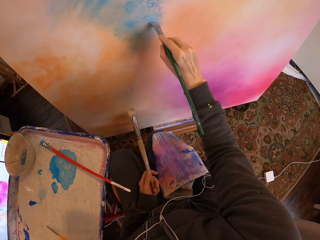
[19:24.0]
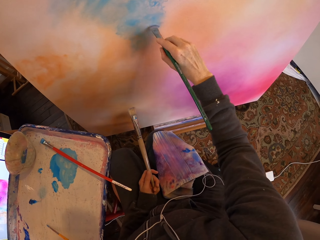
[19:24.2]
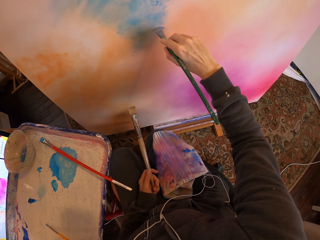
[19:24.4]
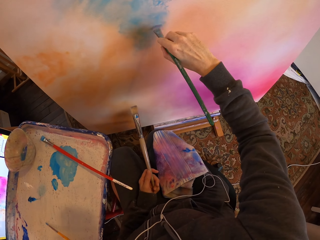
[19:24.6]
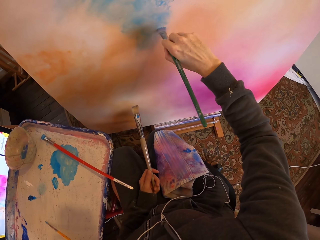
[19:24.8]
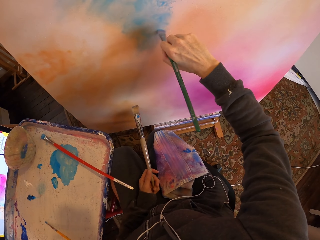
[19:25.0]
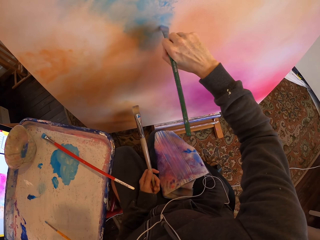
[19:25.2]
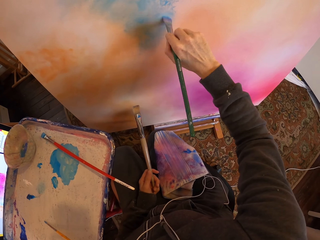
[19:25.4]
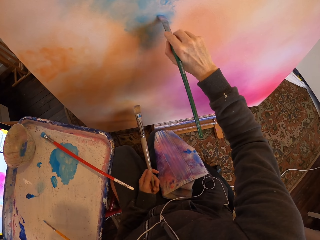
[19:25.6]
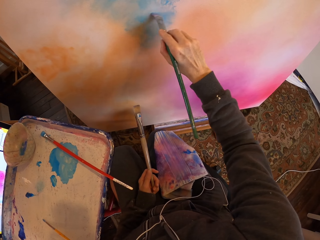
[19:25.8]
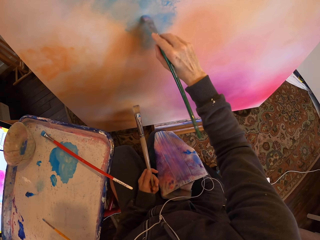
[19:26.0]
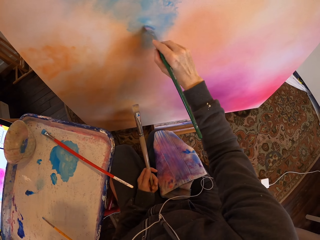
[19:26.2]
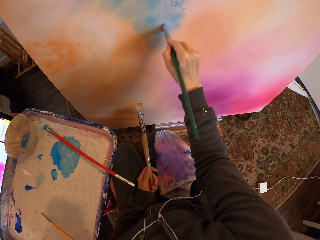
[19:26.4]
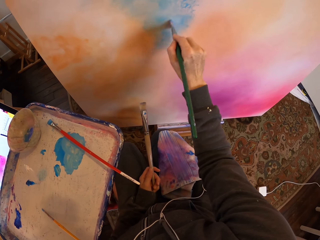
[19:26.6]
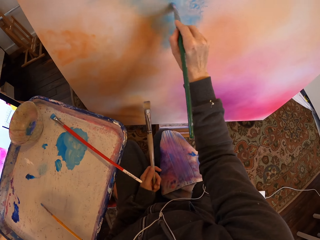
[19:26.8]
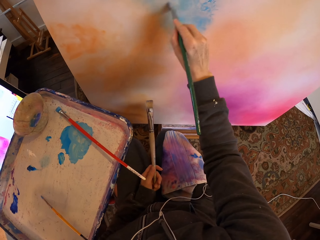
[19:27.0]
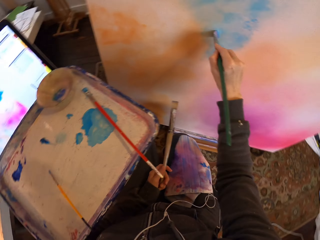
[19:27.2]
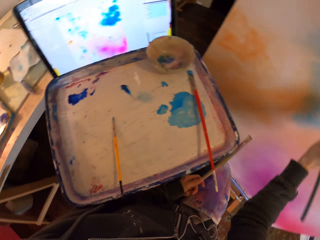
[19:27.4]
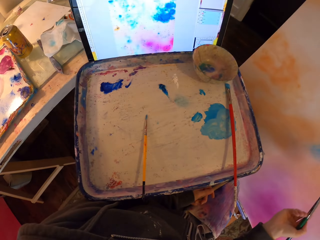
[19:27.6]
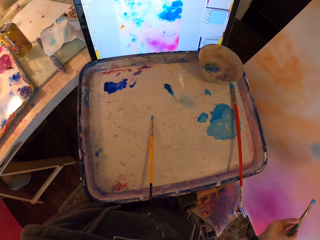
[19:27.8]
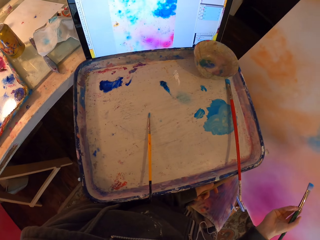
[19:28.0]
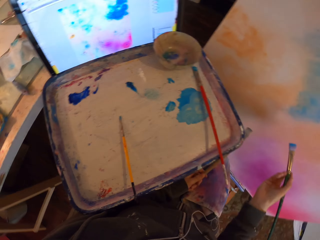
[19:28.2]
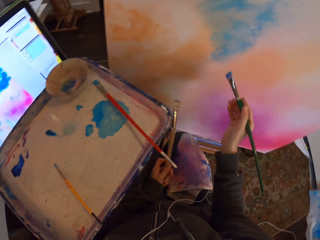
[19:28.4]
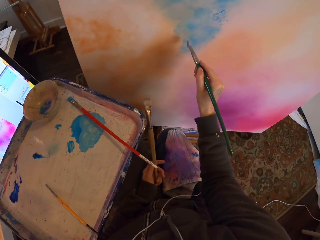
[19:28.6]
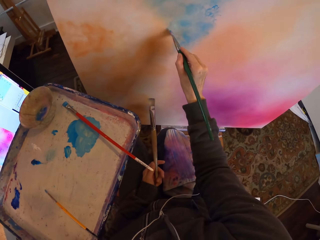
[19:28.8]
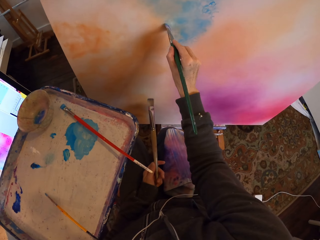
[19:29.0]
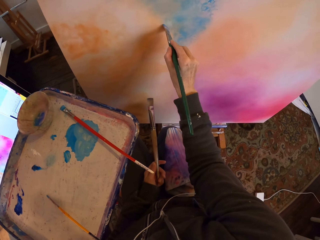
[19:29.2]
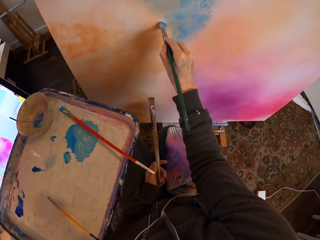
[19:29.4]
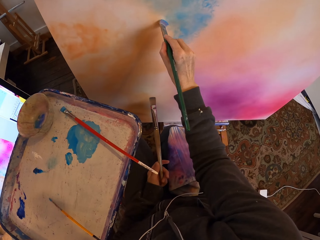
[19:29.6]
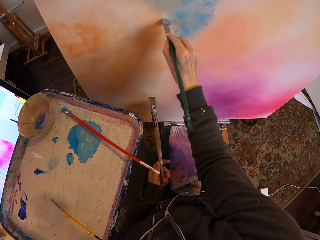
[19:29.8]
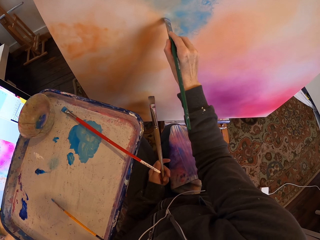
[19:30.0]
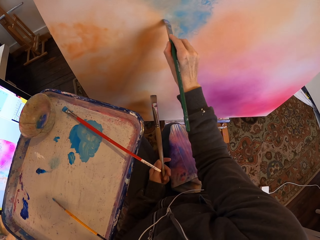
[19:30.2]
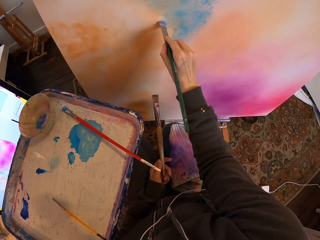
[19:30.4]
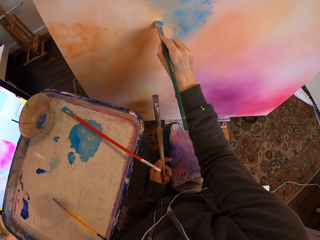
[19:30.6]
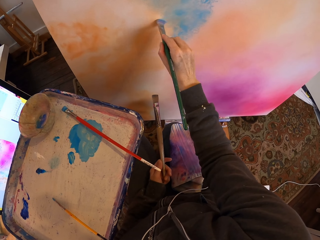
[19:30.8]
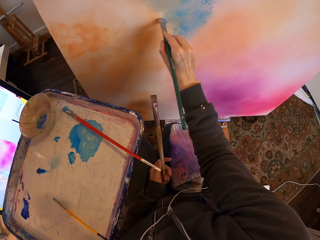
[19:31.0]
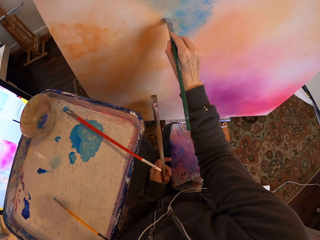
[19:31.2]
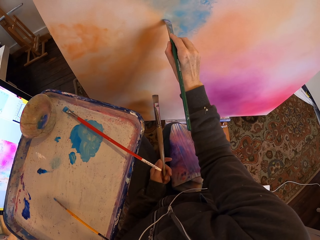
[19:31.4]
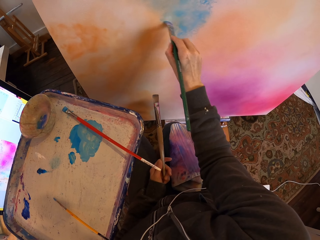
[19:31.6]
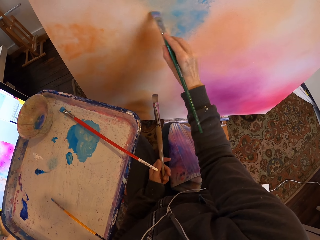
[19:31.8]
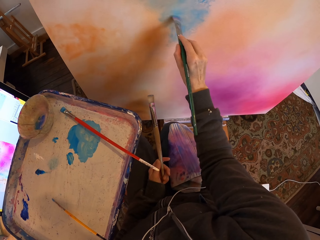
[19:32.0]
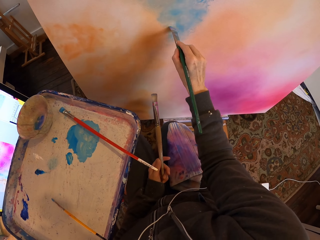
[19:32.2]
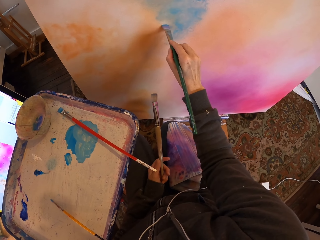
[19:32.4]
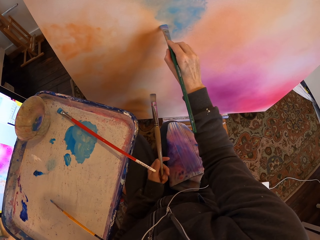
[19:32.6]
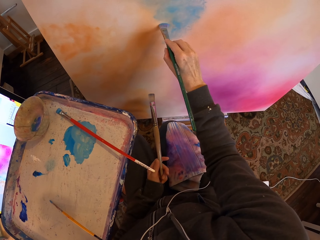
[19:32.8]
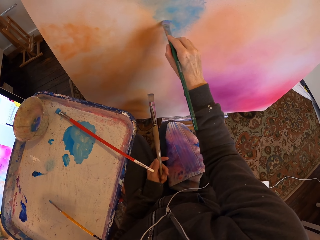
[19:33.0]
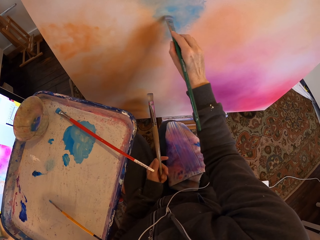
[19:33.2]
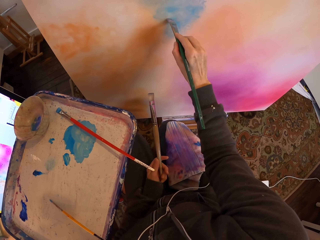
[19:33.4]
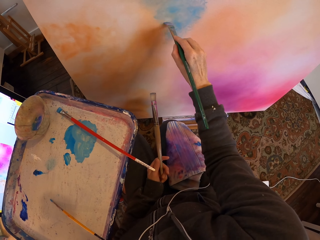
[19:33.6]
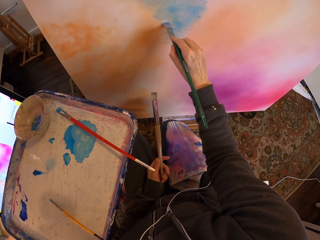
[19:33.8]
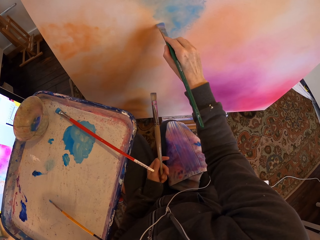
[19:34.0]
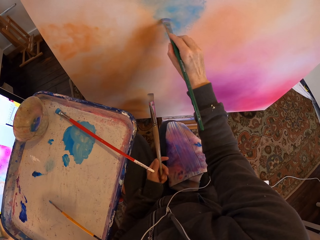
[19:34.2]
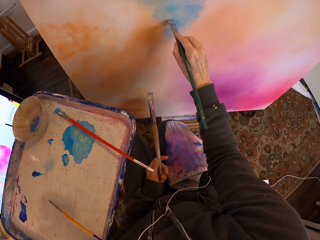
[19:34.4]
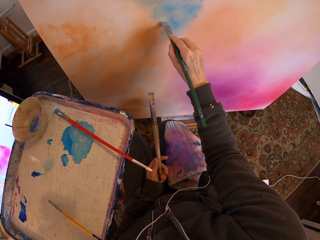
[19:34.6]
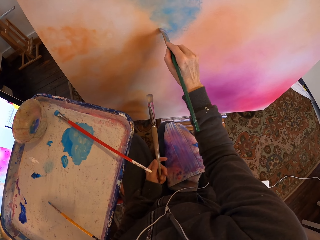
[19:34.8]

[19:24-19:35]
The camera wearer stares at a painting. They paint on a board.

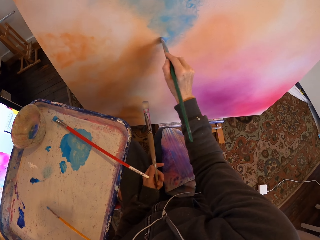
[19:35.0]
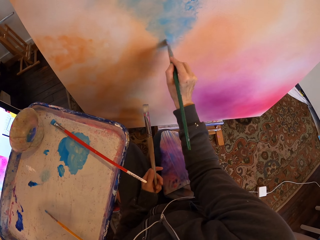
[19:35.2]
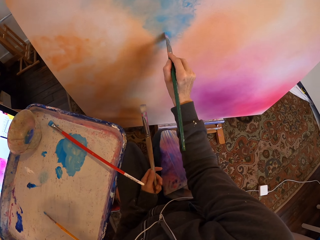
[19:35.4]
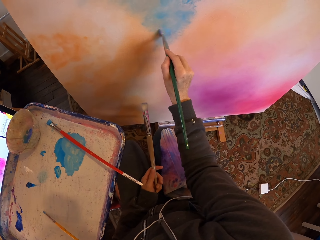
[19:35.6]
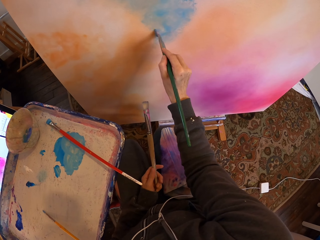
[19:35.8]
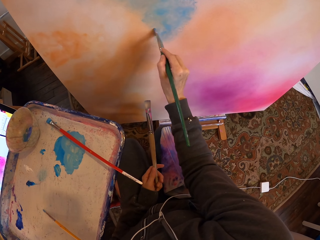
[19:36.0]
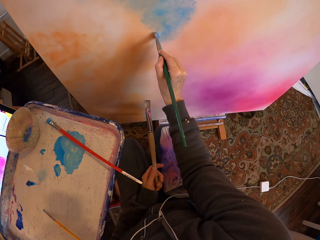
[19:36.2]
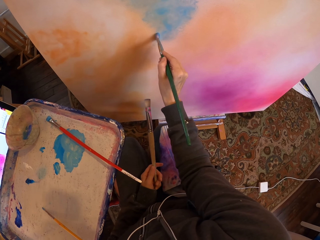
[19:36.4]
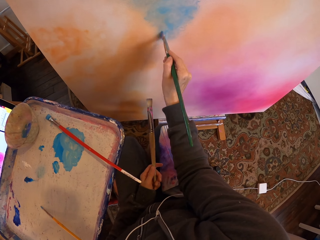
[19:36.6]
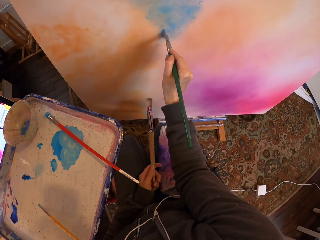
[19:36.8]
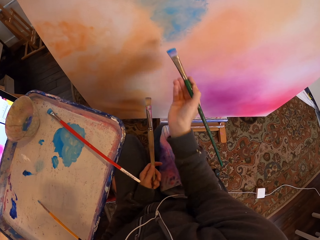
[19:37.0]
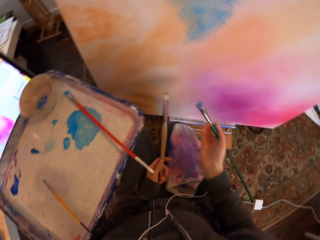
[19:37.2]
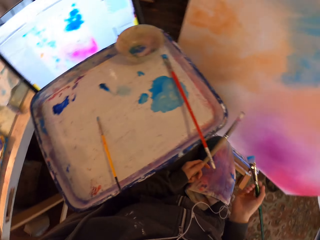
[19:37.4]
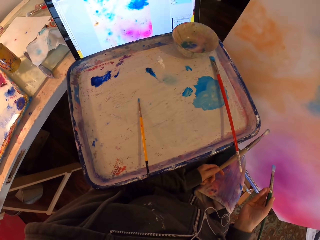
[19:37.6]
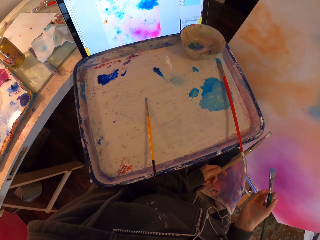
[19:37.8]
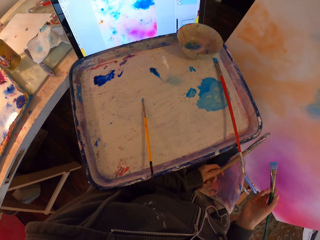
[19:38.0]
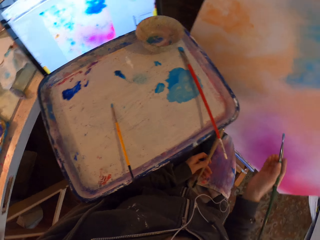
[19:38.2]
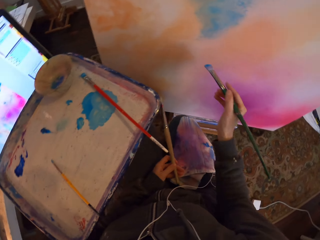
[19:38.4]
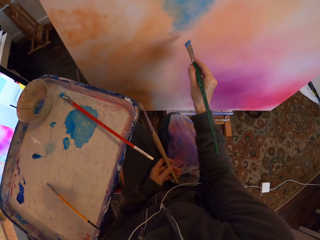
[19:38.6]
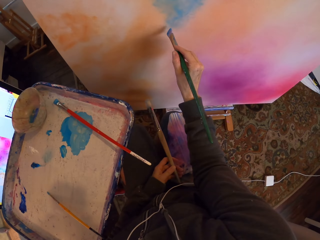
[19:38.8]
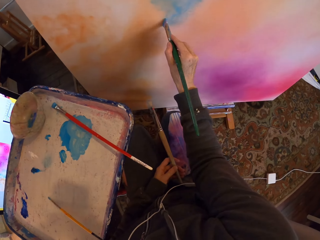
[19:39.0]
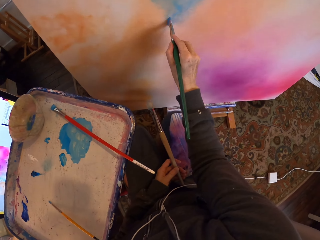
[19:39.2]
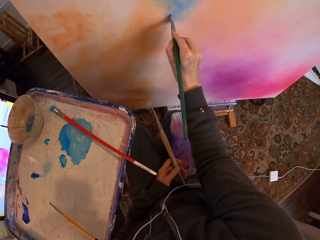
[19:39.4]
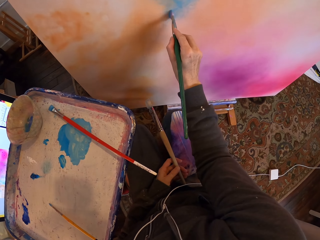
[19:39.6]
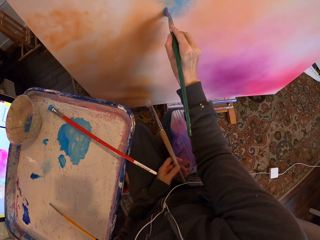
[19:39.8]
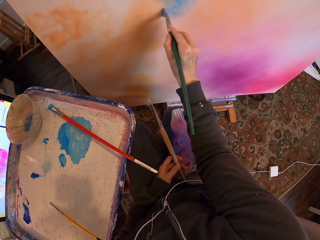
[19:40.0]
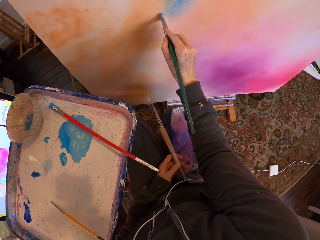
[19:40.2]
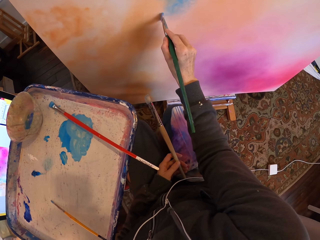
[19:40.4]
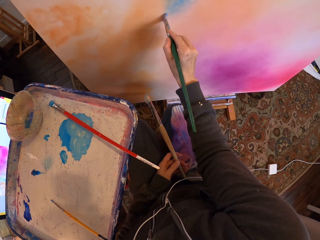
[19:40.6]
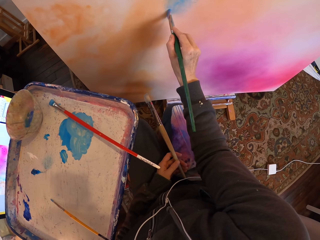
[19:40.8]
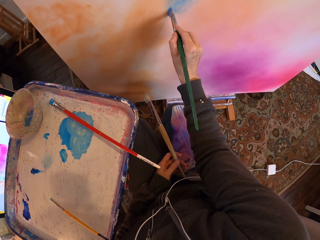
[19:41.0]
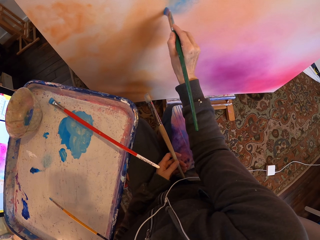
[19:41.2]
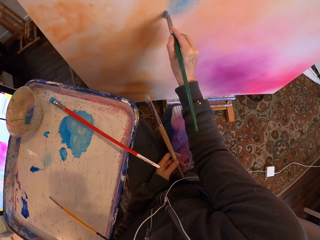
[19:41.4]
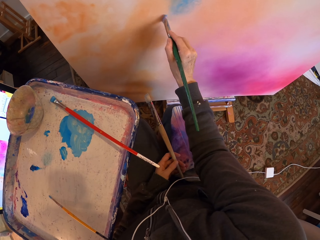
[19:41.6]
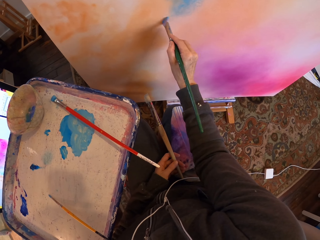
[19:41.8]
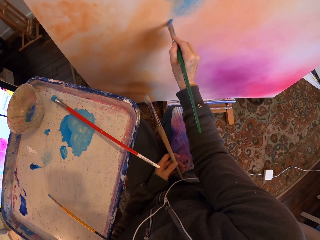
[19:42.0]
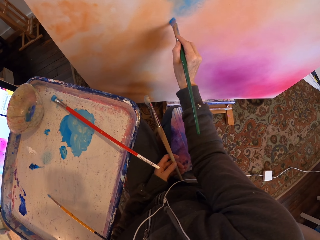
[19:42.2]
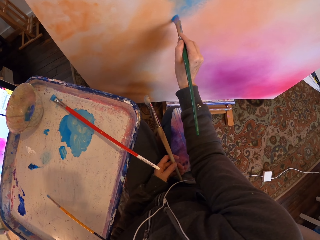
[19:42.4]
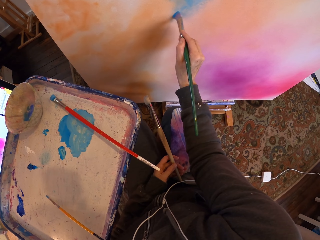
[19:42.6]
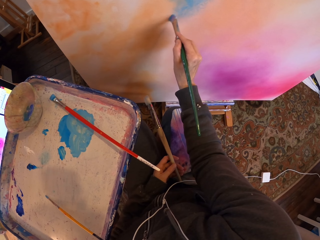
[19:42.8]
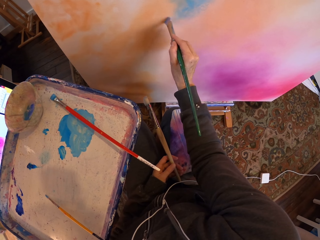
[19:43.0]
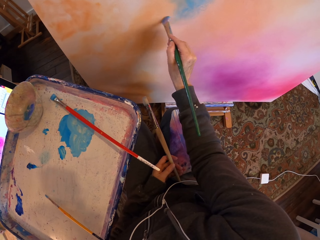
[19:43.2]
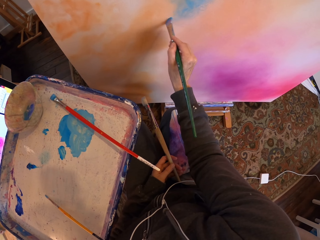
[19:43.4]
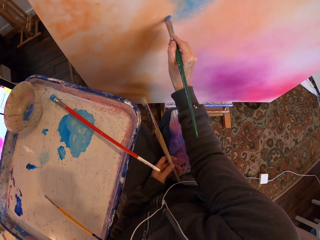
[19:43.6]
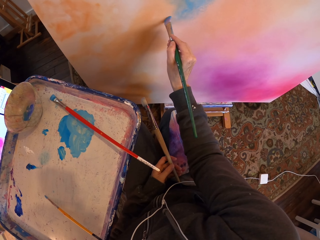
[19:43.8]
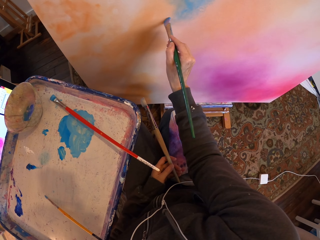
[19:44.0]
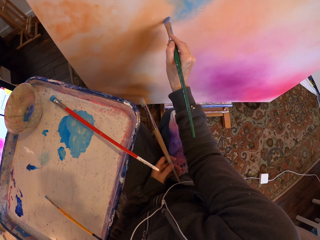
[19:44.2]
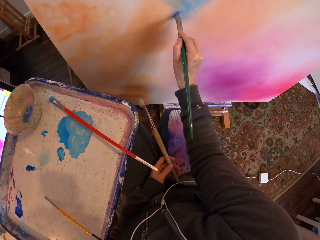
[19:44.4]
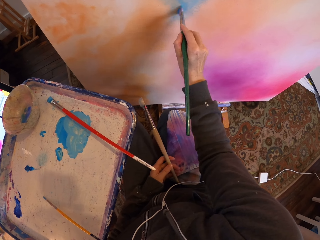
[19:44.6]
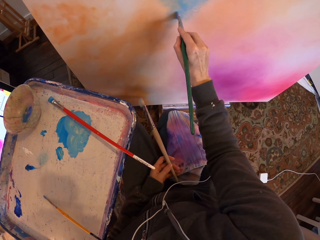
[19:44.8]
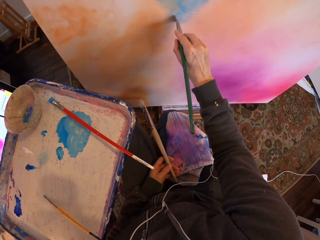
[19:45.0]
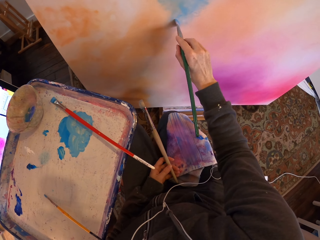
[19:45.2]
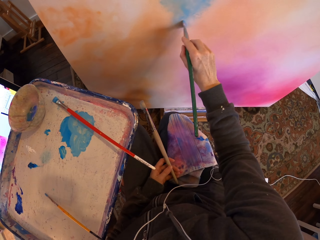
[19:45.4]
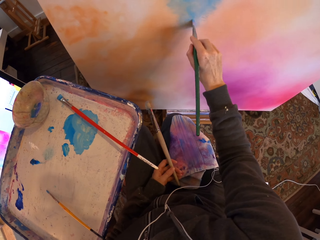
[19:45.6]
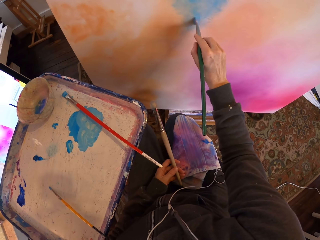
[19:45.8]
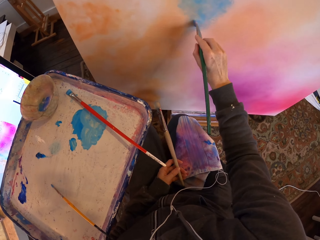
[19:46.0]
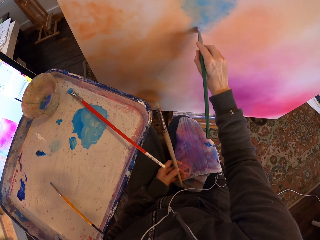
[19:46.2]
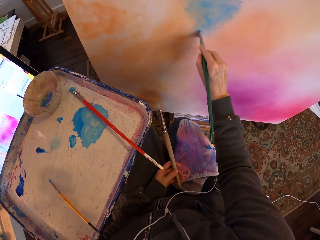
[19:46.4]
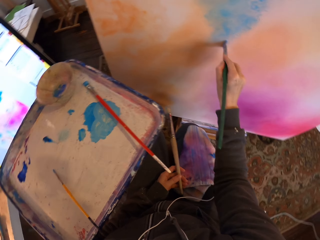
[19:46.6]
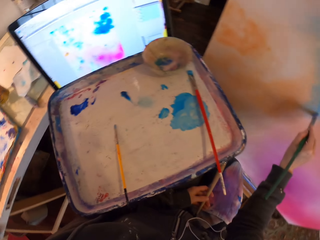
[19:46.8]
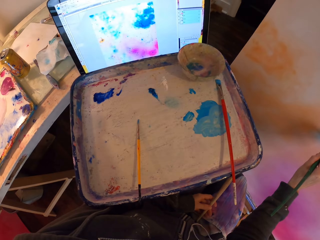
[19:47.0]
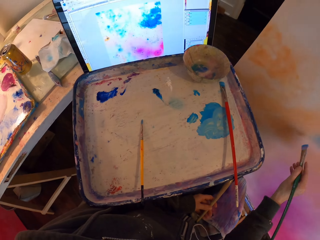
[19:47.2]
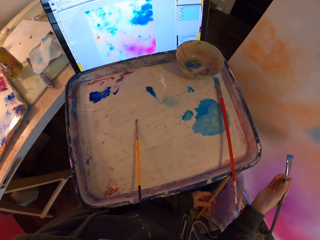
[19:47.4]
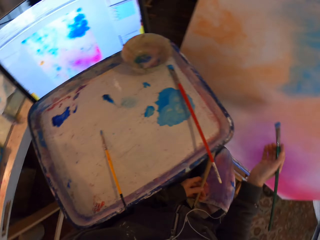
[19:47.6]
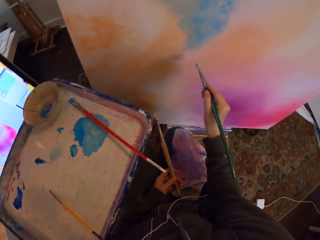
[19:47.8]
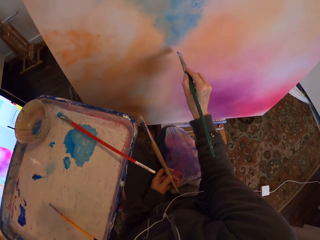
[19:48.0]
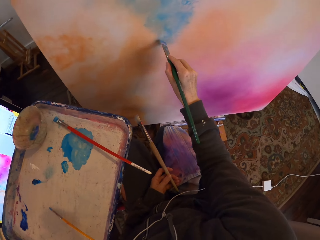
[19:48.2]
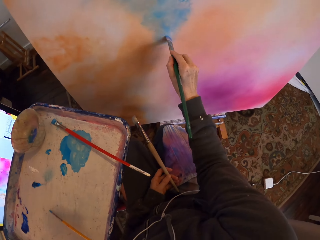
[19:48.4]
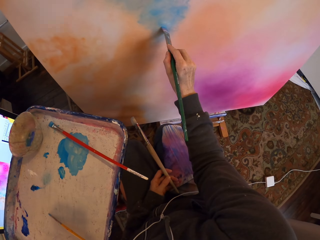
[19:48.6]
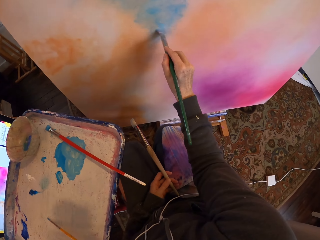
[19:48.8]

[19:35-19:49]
The camera wearer stares at paintings. They paint on a board.
